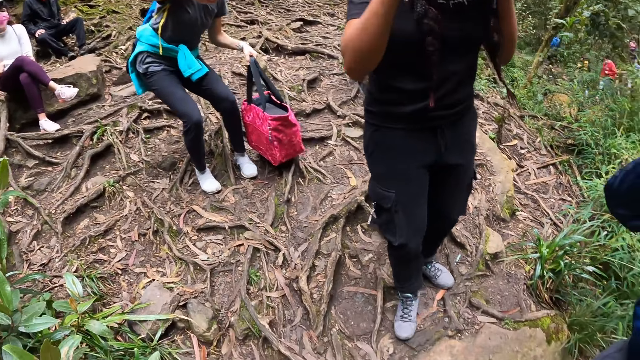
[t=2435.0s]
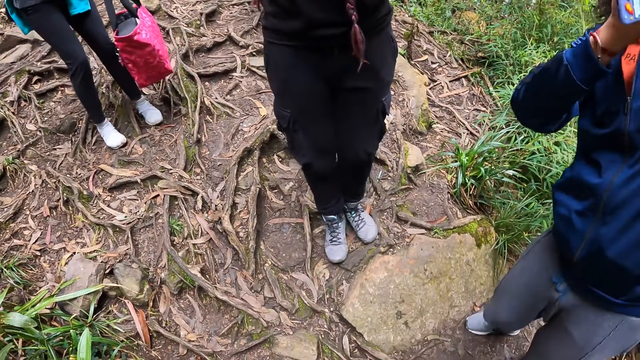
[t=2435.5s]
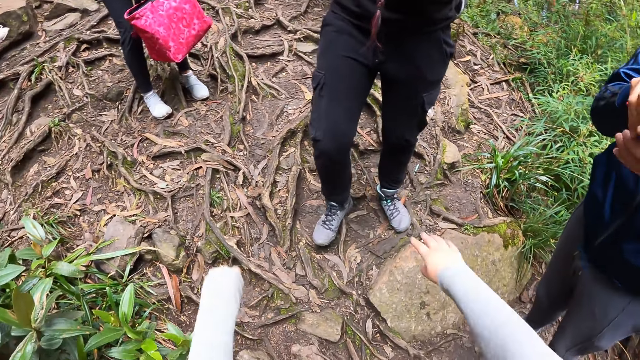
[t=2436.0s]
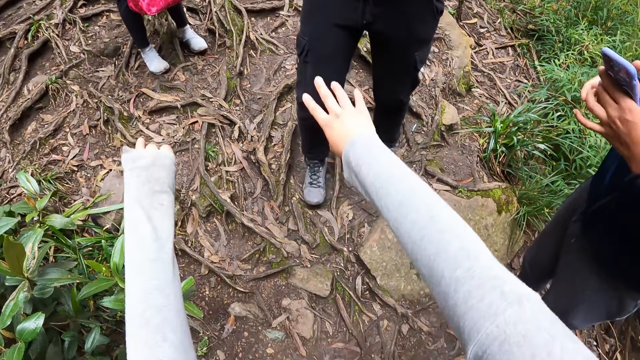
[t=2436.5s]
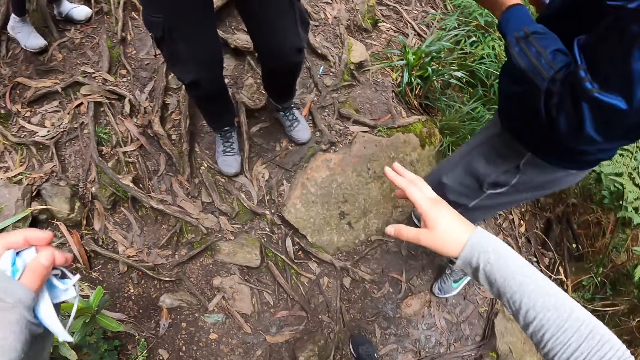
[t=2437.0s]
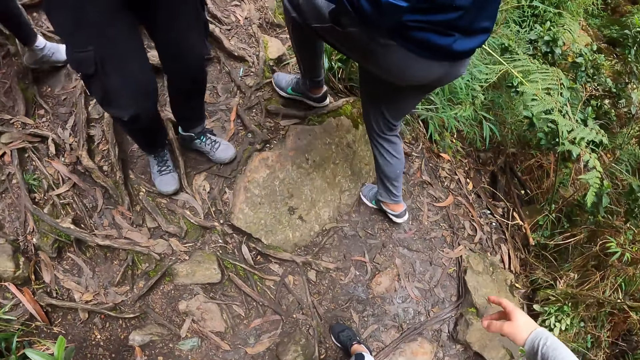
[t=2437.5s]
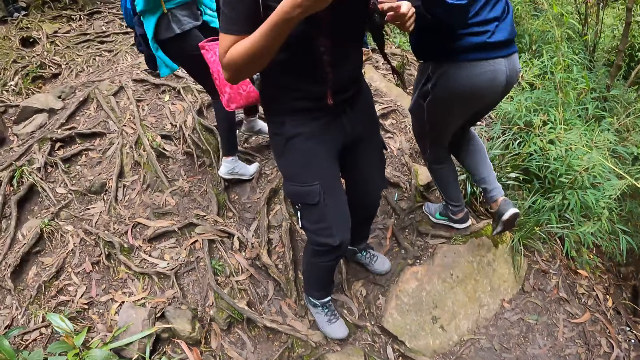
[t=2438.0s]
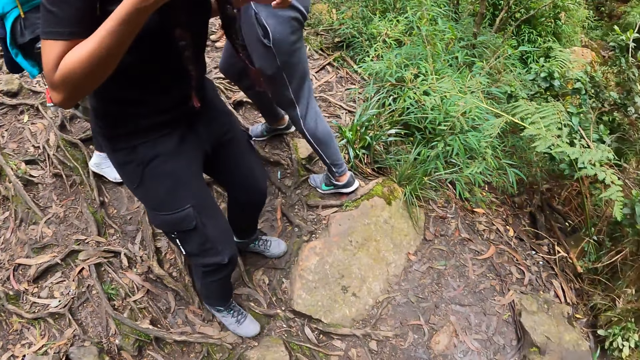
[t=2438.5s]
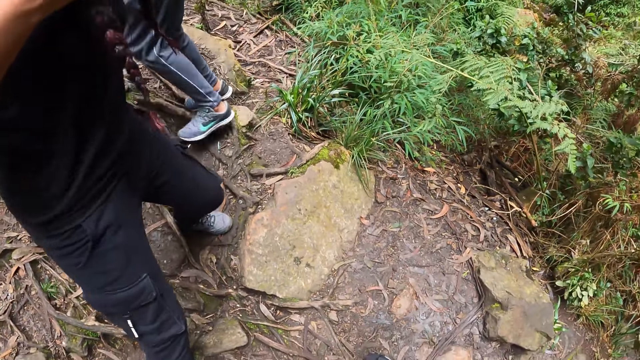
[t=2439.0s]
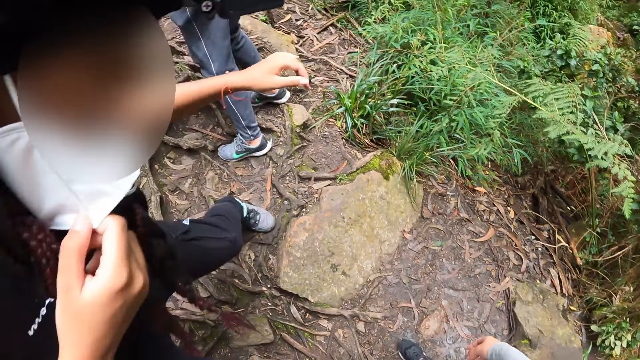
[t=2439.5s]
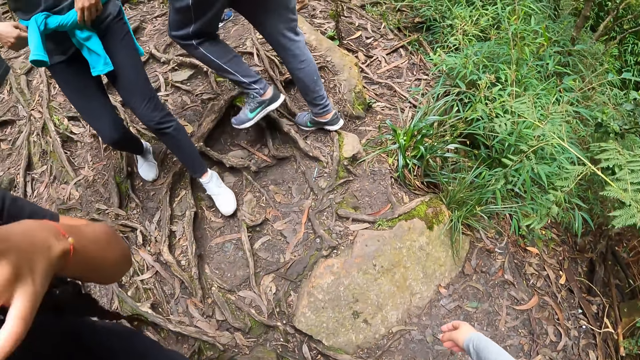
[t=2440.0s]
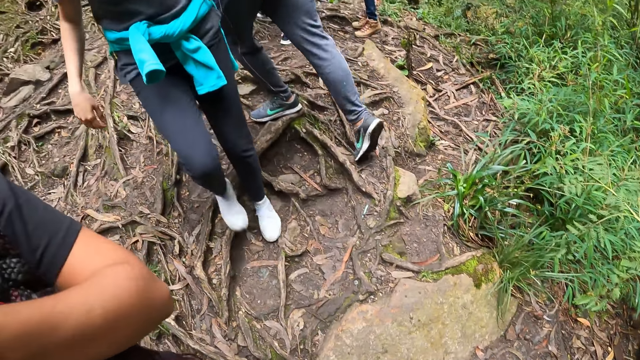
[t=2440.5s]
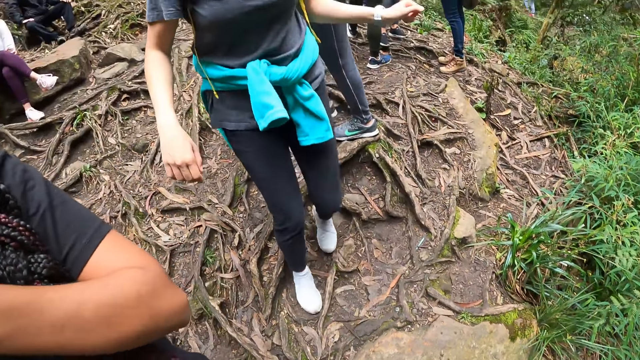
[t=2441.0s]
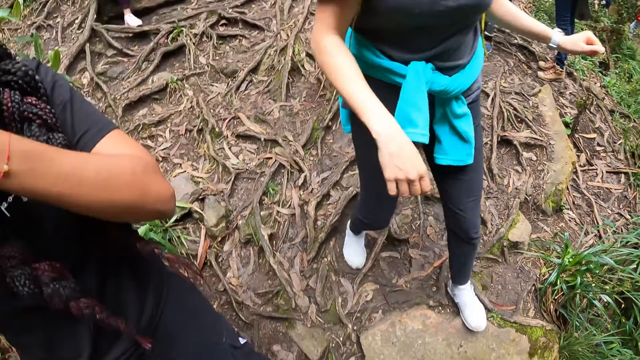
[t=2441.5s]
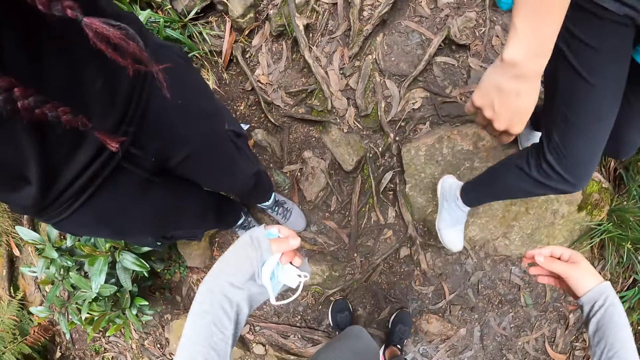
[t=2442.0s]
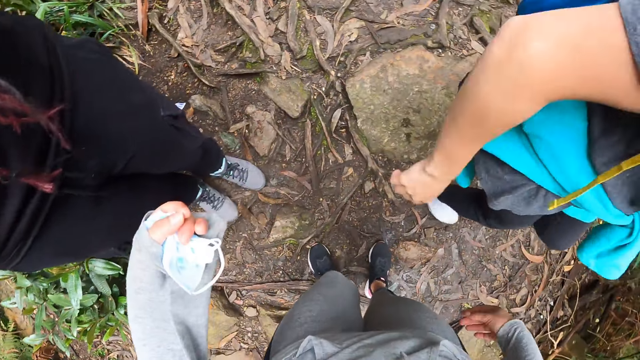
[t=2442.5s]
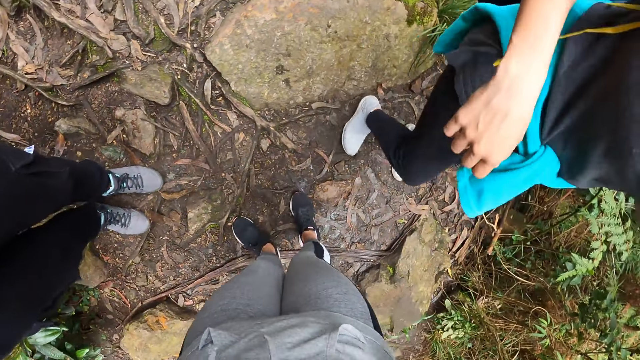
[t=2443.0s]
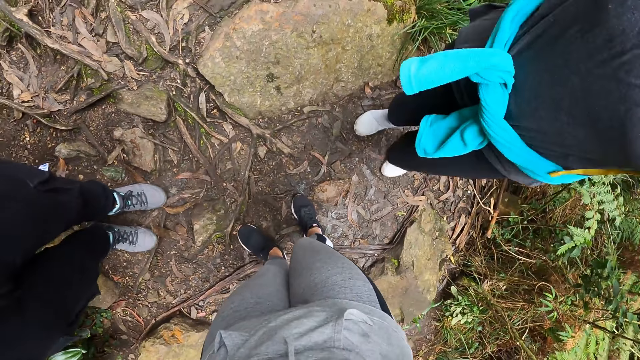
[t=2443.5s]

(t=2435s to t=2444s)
A woman stands erect. The camera wearer stretches her hands forward. She sways her hands. Another woman passes the phone from her left hand to her right hand. The first woman hands the bag to the other woman with her right hand. The camera wearer looks around.

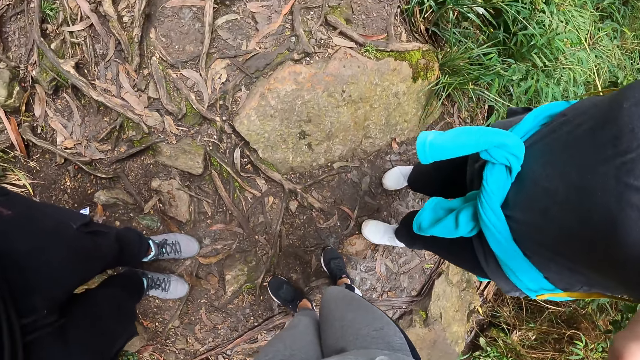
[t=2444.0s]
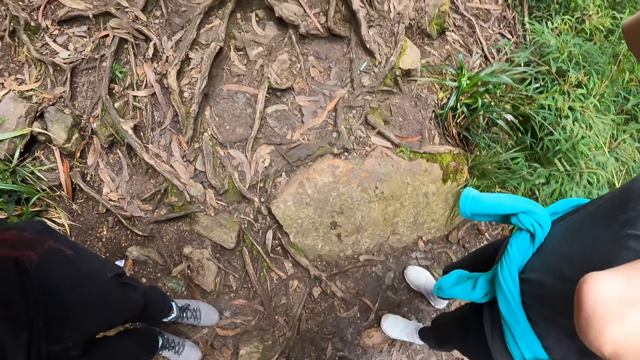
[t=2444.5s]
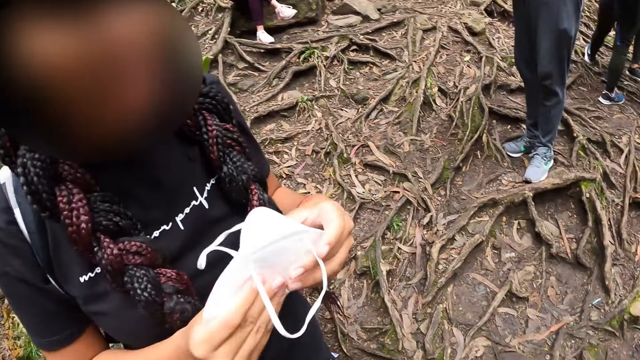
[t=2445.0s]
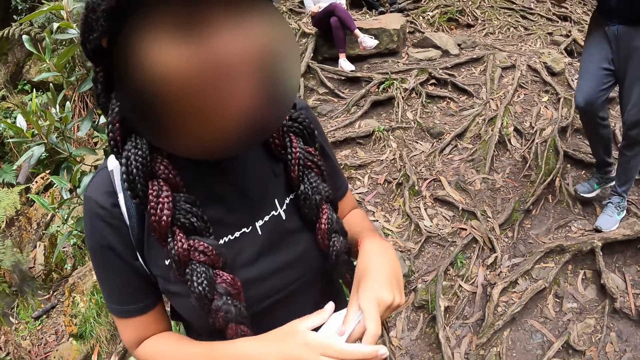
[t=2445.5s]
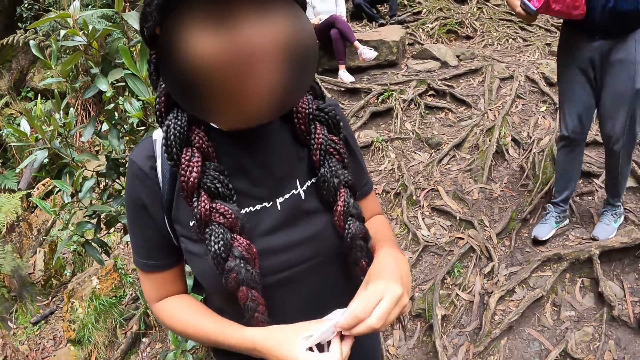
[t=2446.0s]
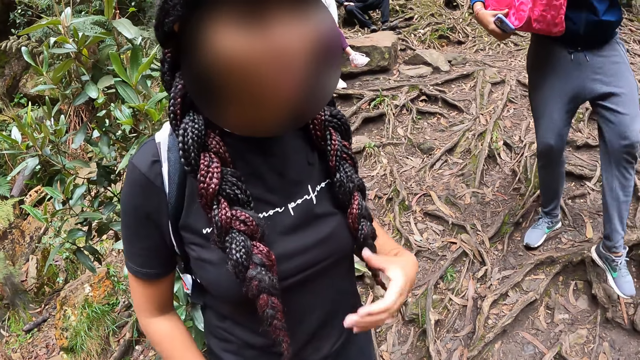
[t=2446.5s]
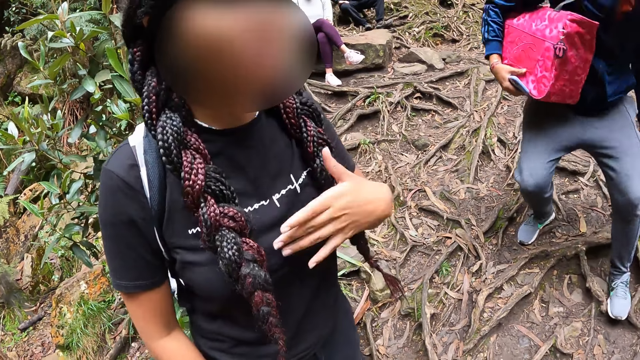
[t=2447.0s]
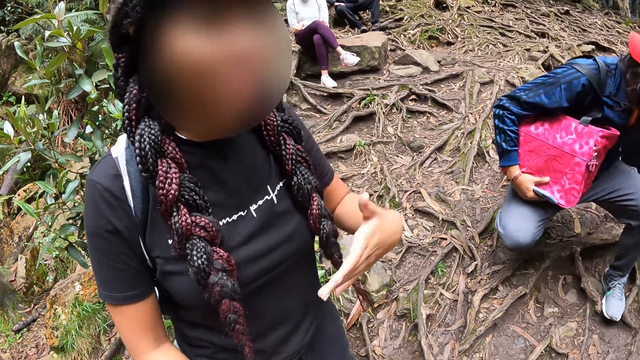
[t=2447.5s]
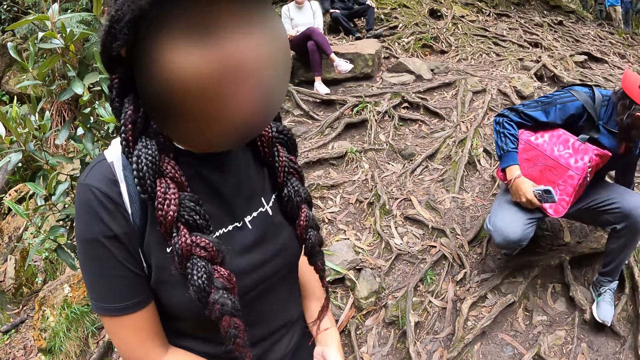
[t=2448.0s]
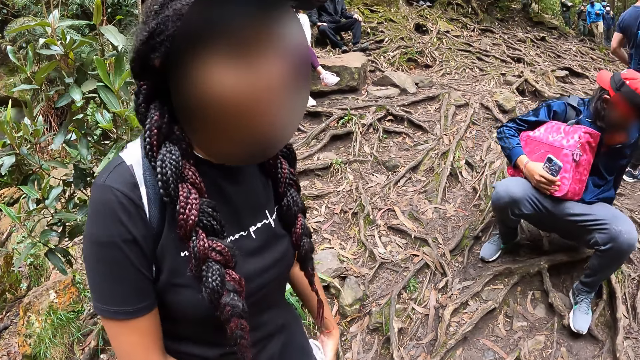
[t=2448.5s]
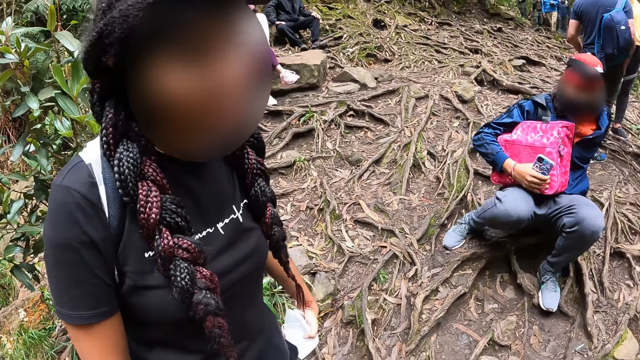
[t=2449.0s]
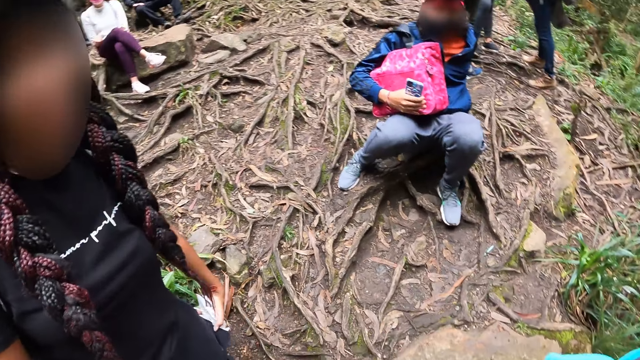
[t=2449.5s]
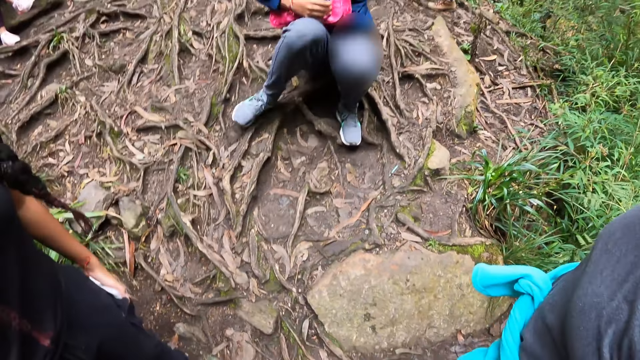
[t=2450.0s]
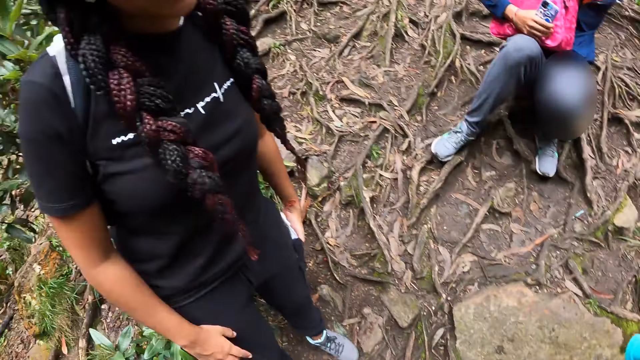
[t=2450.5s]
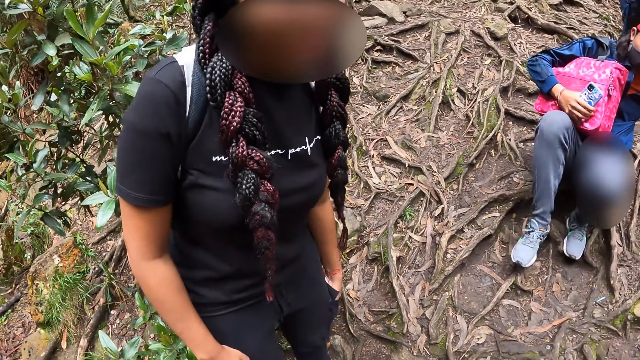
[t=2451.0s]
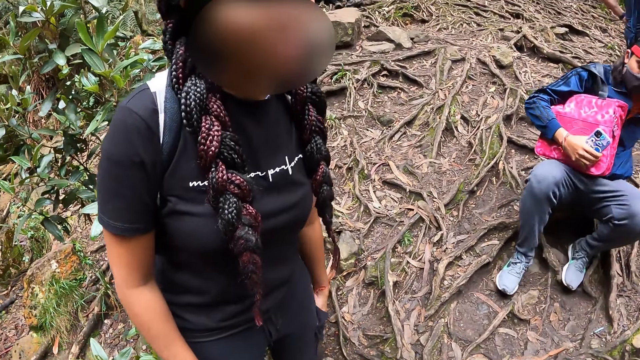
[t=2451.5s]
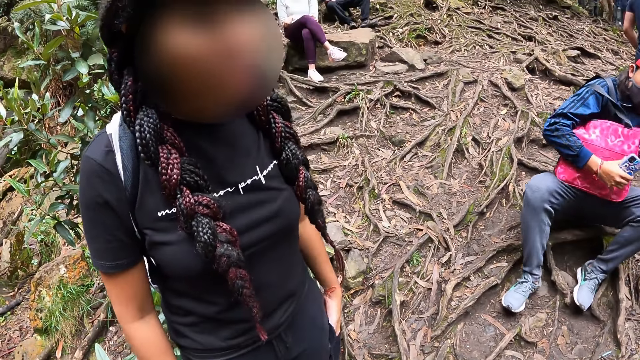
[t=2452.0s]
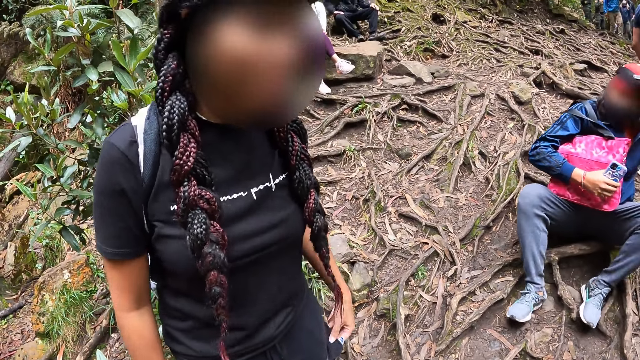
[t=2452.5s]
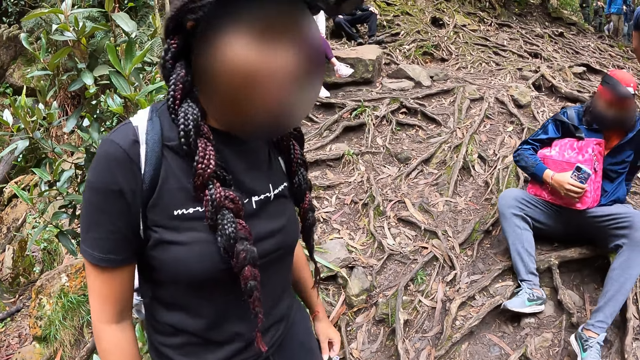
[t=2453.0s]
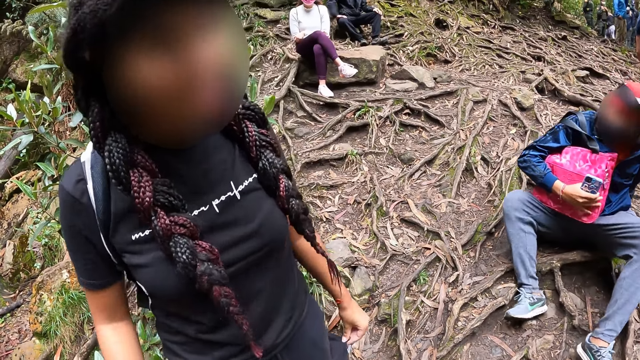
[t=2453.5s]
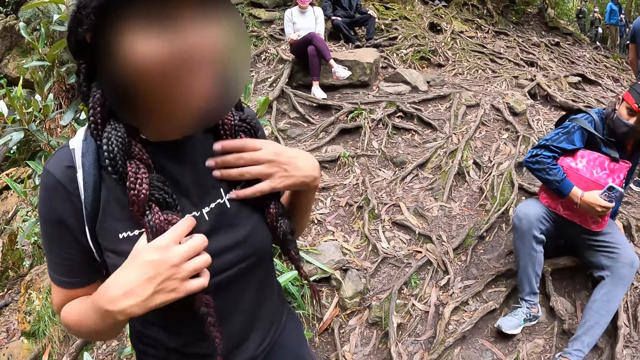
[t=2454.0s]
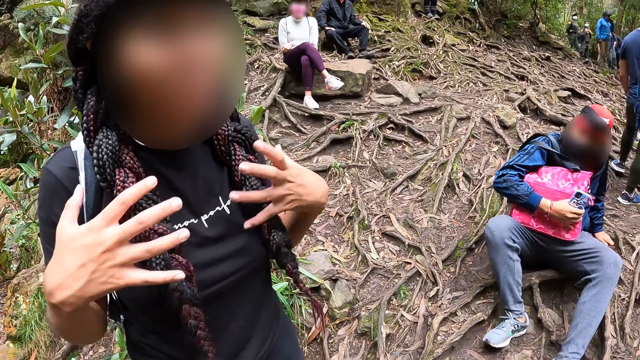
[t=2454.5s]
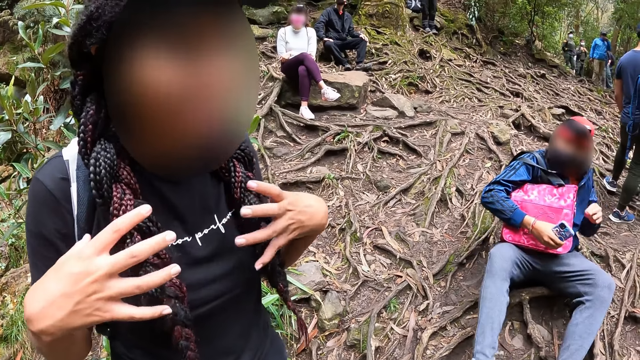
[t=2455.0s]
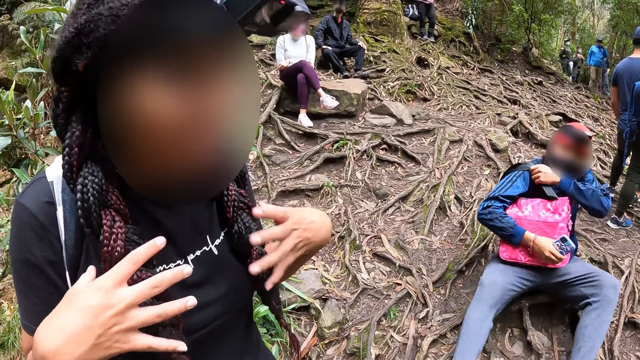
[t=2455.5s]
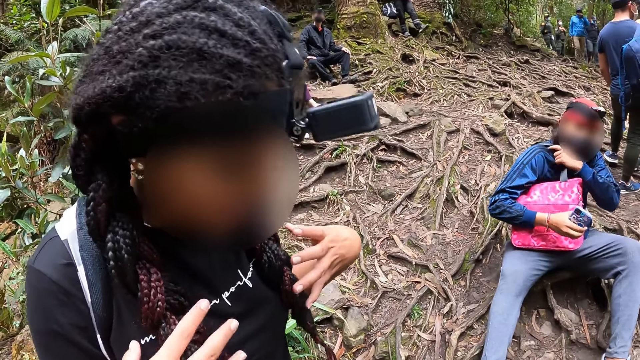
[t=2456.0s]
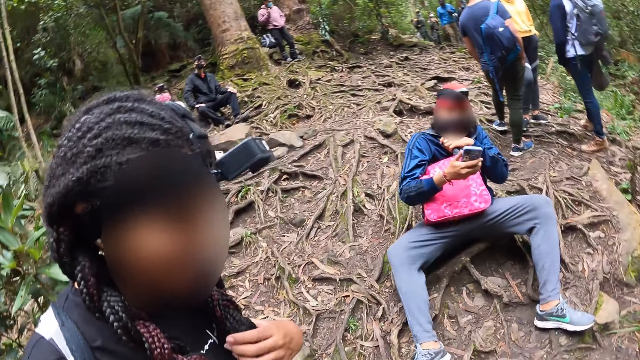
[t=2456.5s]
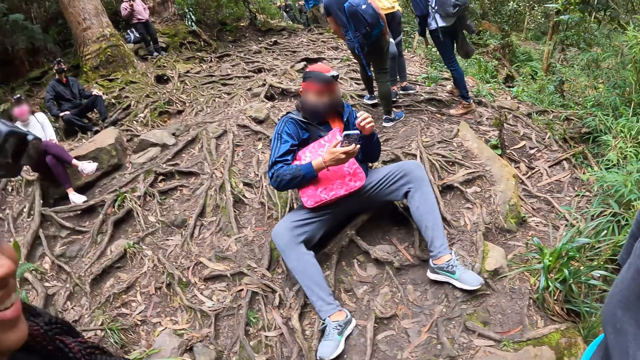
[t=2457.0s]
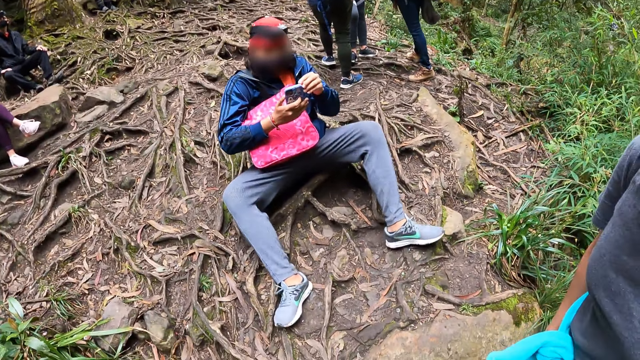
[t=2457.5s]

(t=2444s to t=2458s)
A woman folds a facemask with both hands. Another woman makes hand gestures with her left hand. A man sits on the ground. The other woman puts the nose mask in her left hand into her pocket. She holds her hair with her right hand, holds her hair with her left hand and makes hand gestures with her hands. The man adjusts a bag on his shoulder with his left hand.
